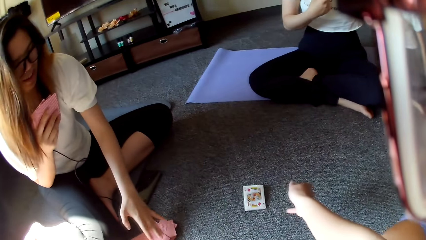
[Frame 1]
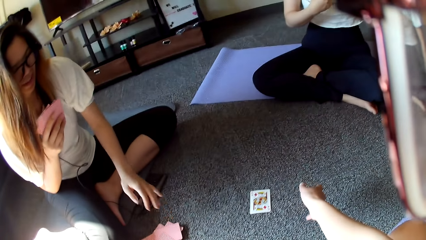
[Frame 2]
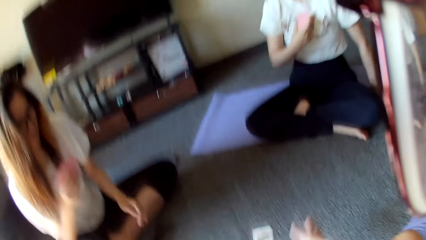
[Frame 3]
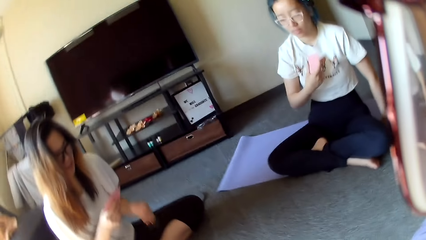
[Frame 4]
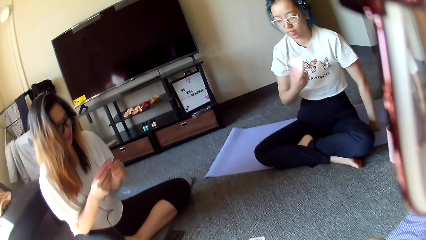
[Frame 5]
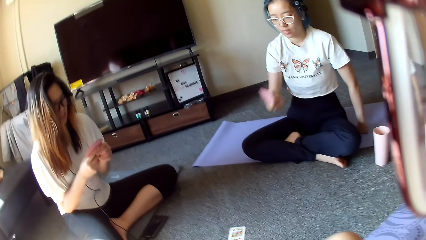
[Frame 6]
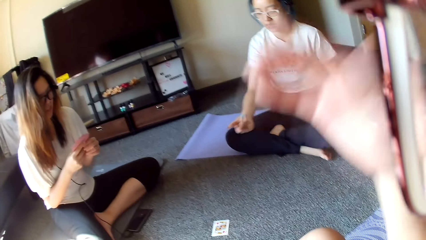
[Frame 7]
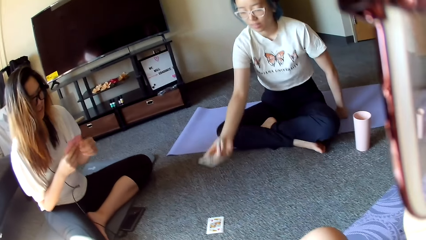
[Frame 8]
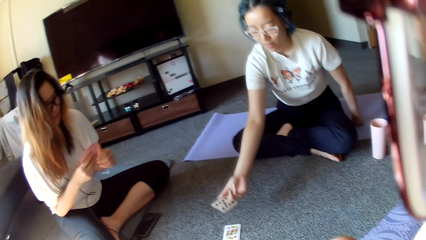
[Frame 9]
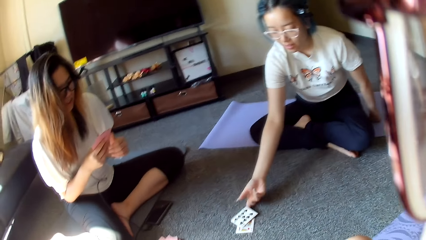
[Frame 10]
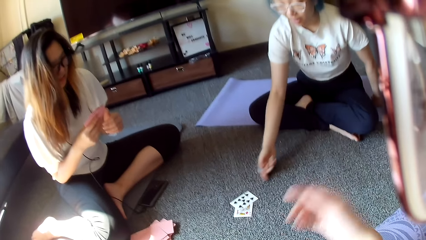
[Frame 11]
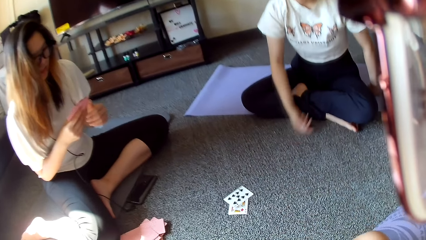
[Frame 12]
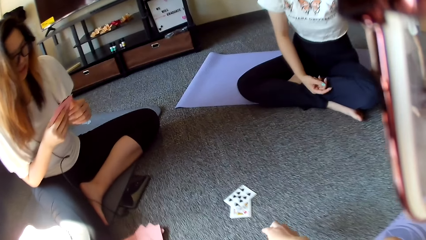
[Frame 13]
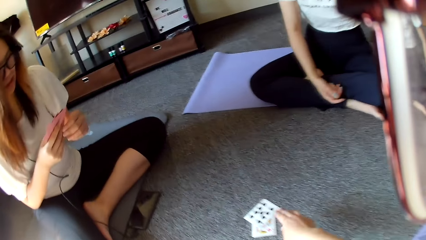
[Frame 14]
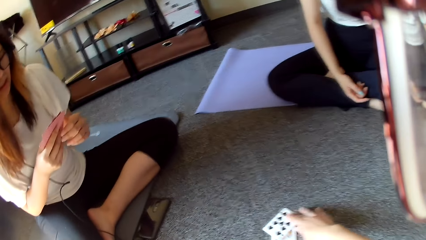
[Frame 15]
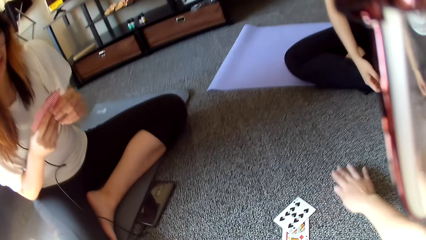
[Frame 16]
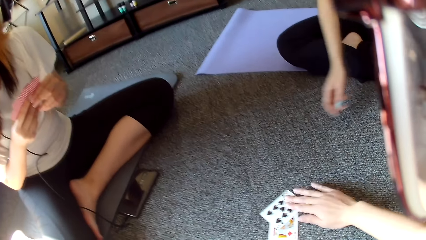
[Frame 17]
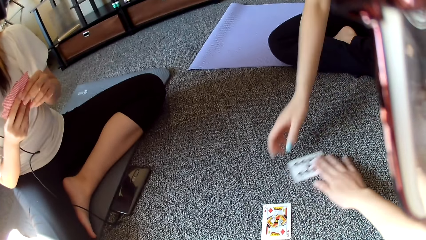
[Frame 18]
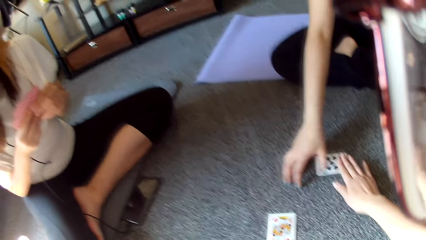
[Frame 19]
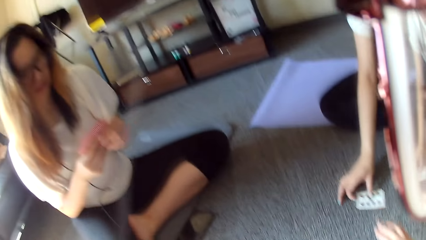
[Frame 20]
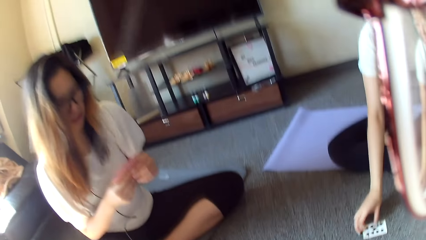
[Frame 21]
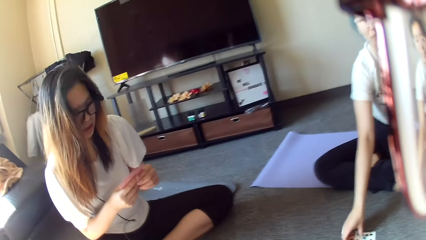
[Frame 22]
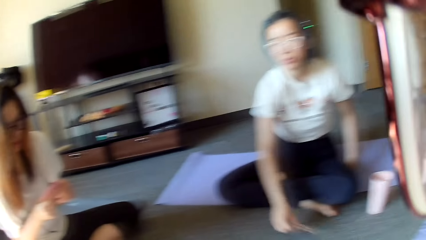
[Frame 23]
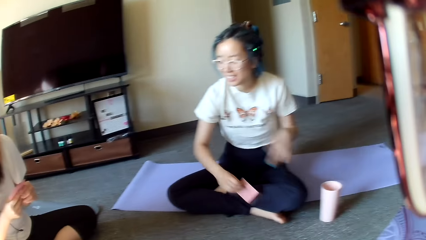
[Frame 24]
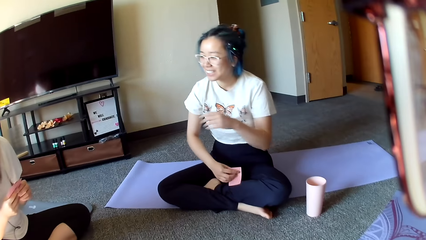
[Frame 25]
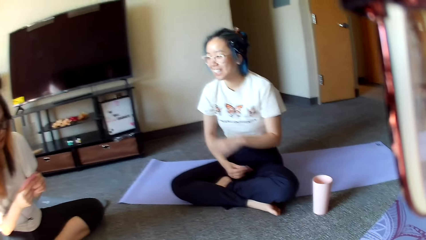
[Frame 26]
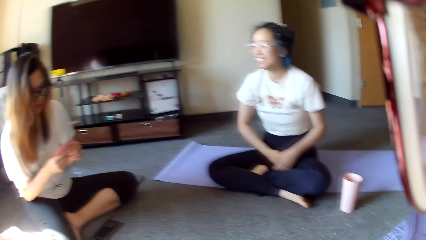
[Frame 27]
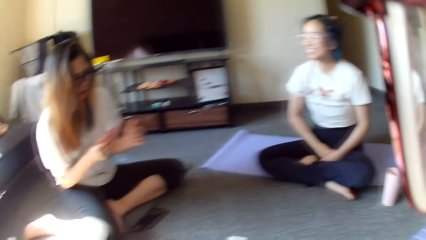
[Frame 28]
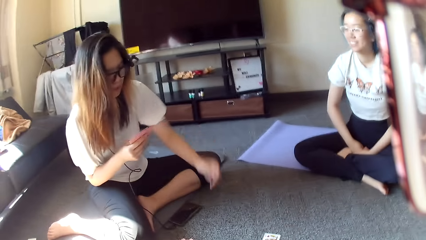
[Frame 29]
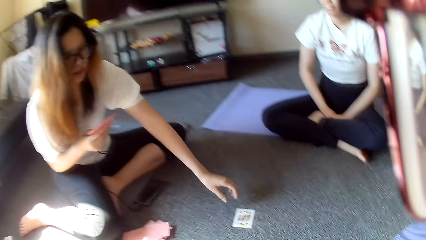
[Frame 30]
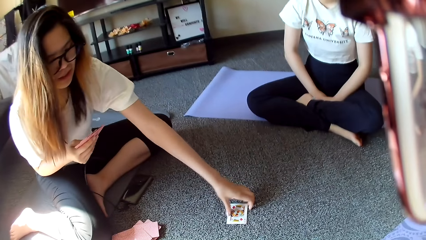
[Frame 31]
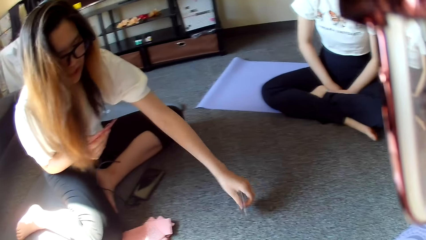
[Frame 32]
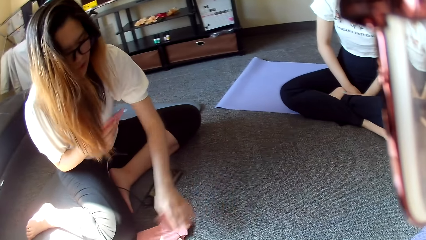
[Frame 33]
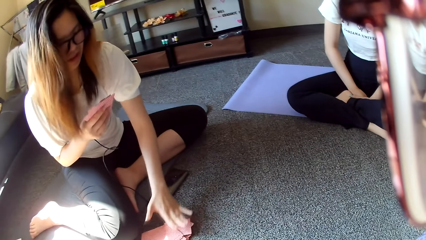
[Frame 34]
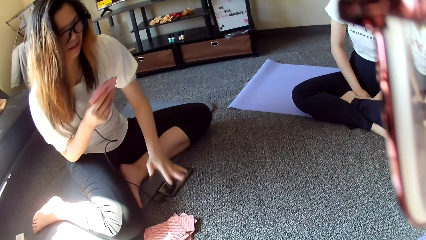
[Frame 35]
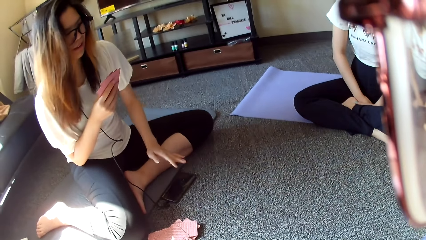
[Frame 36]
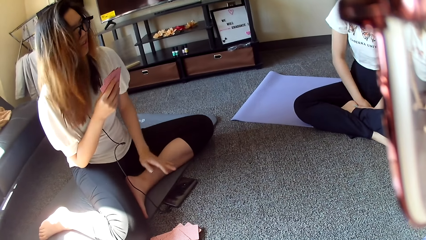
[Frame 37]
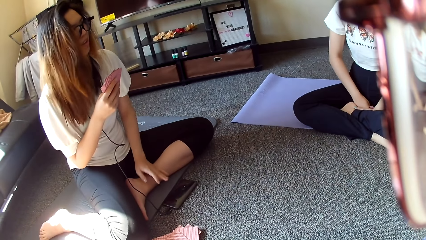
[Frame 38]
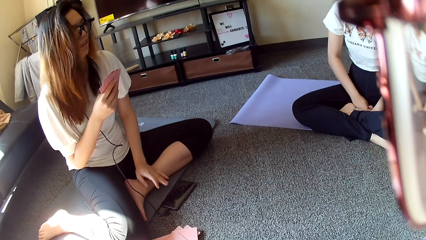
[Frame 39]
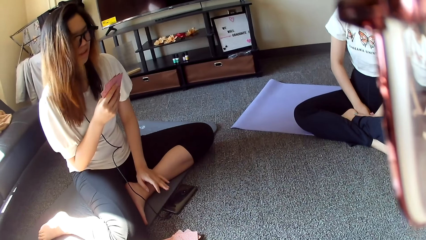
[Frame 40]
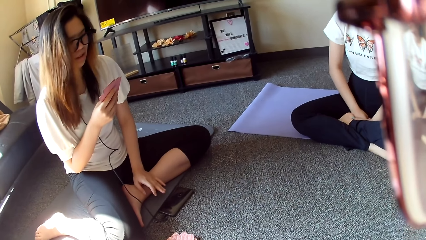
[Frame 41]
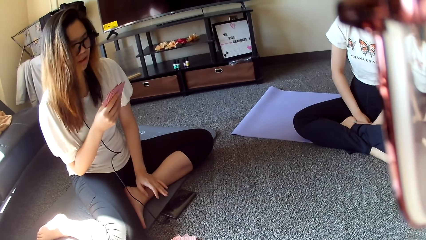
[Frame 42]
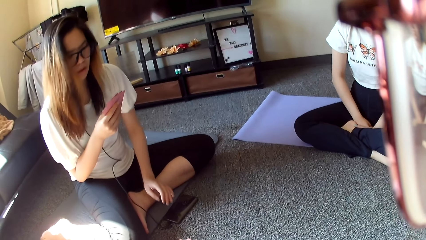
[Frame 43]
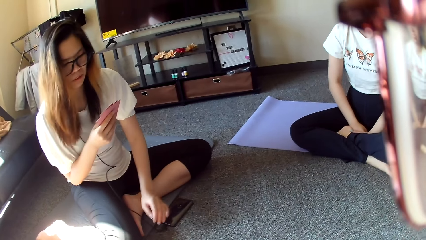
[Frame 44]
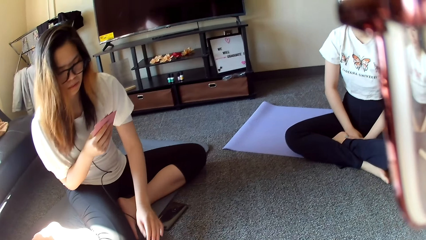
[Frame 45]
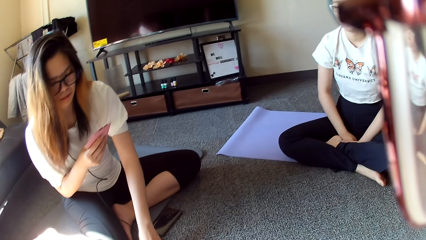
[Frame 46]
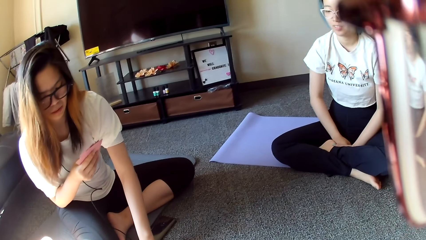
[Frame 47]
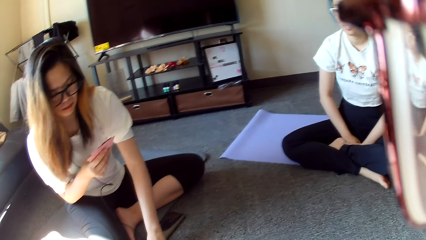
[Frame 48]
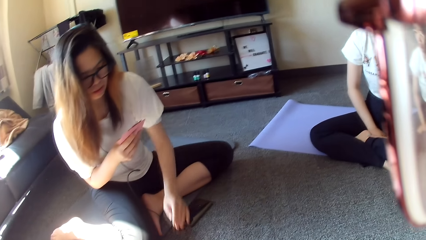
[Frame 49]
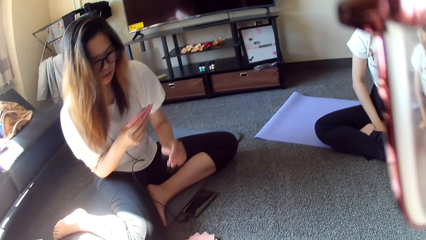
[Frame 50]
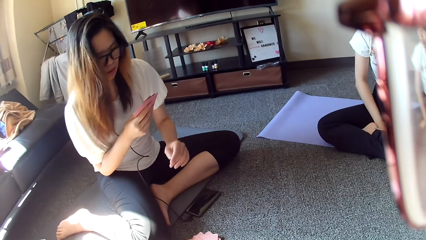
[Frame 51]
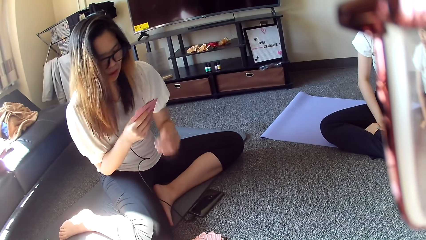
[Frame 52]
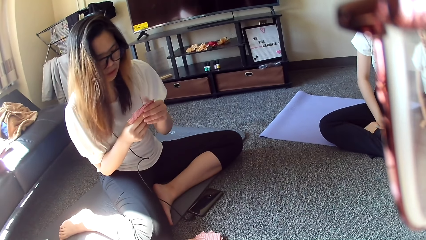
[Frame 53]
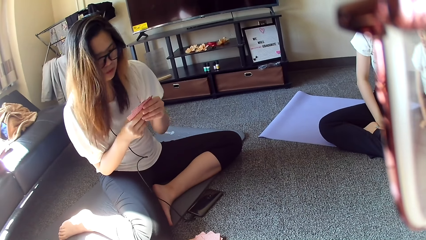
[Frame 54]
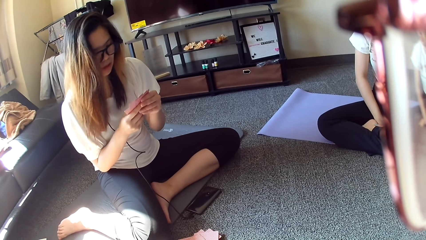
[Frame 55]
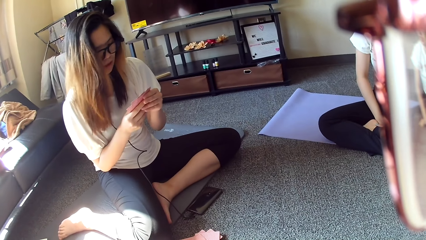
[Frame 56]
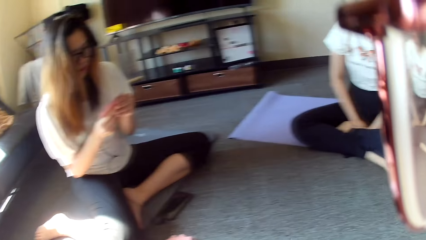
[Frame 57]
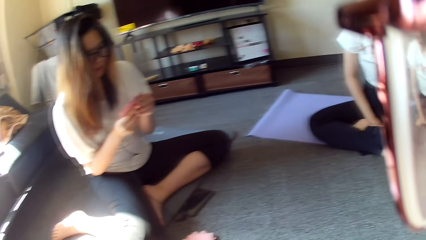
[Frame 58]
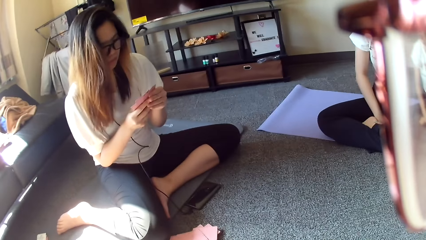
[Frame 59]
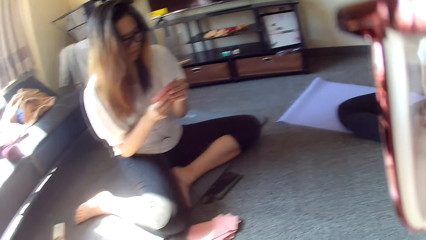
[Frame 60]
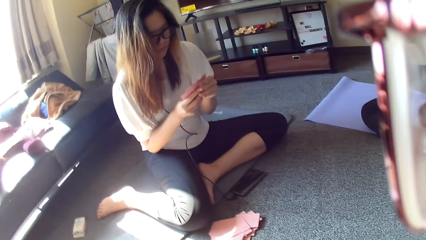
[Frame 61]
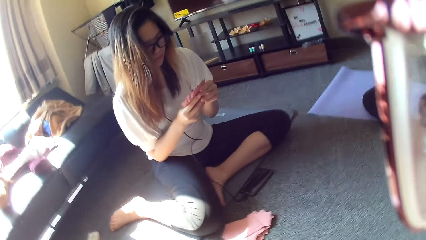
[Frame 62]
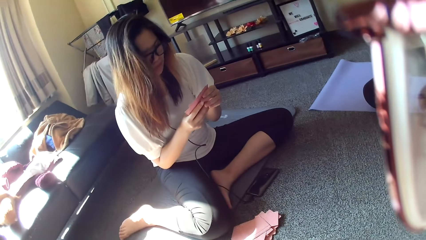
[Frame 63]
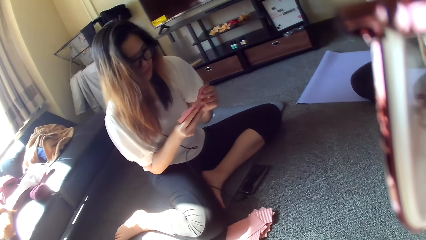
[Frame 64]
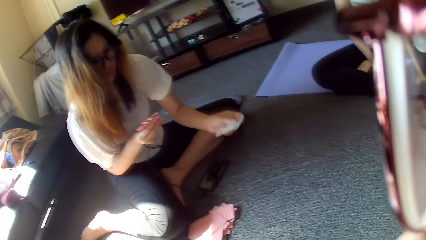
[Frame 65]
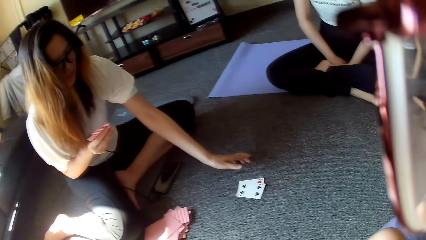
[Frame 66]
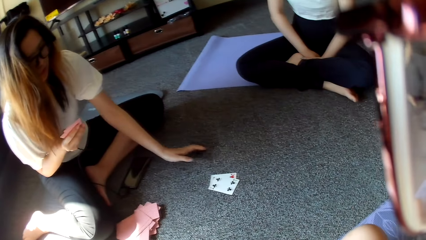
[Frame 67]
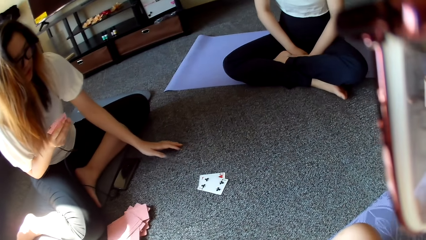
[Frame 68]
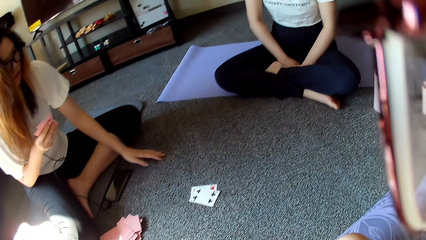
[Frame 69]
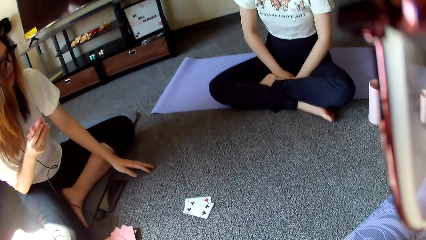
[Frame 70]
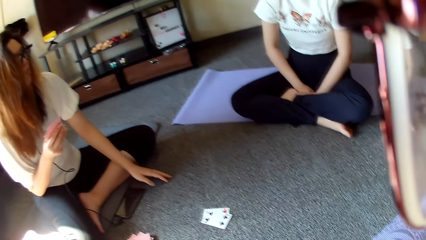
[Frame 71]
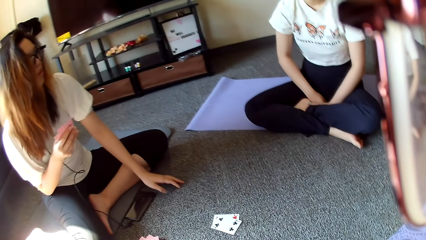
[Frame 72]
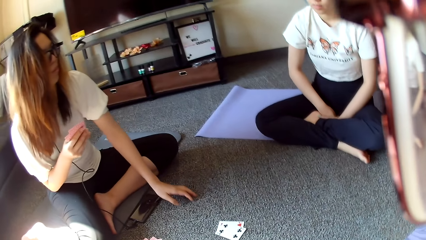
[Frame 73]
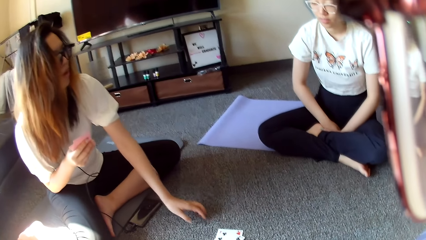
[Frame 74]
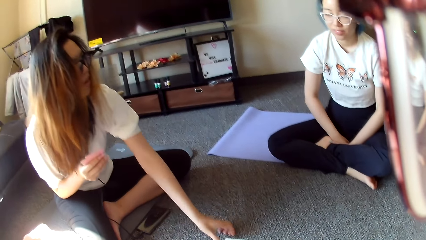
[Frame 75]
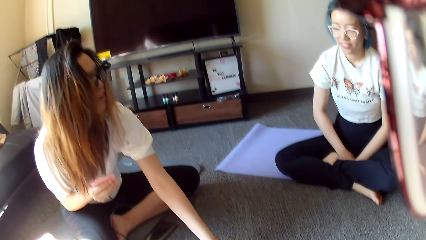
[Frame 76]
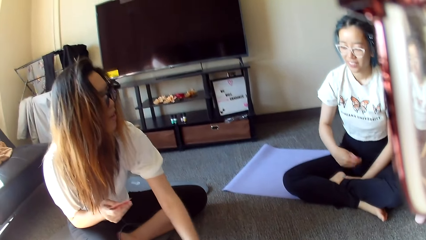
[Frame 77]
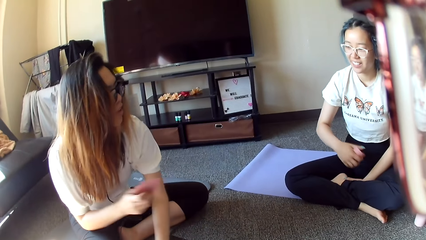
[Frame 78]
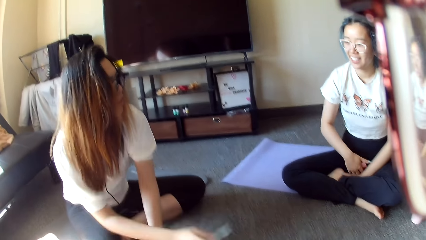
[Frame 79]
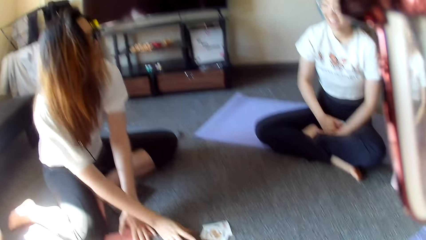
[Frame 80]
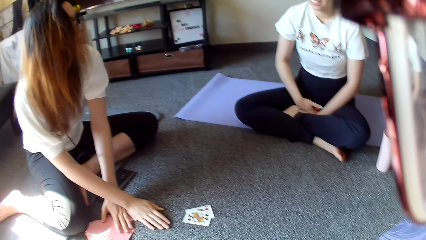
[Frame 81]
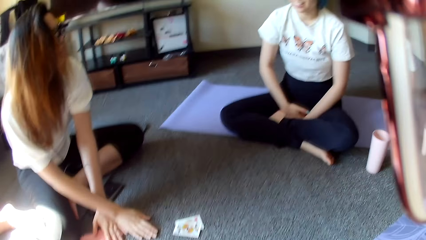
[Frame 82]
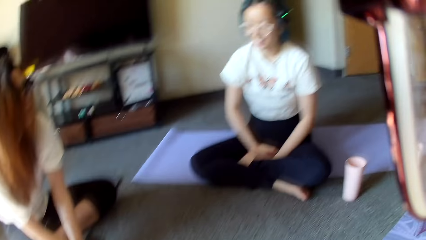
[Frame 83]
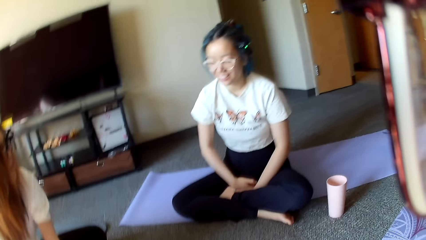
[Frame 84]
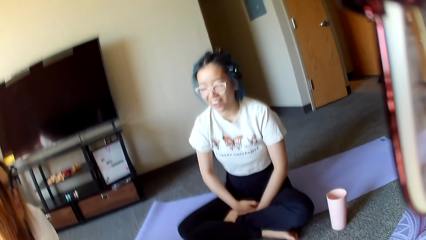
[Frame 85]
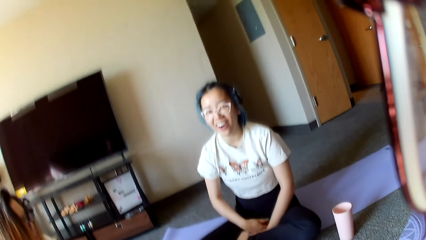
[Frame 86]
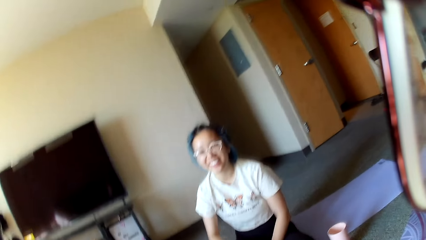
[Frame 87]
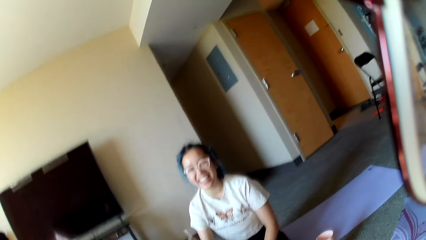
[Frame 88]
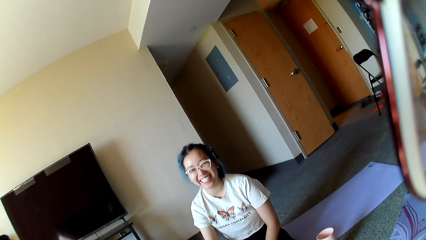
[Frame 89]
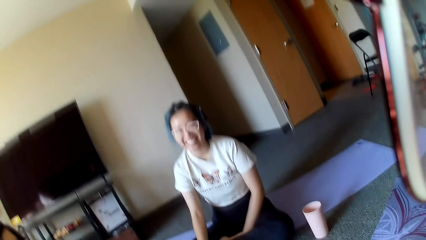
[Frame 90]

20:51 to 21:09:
A person places cards aside. The person picks up the card. The camera wearer places cards on the floor. Another person places a card on the floor. The camera wearer moves the cards and touches a card on the floor. The other person picks up a card on the floor. The first person picks up a card on the floor, places the card aside, and moves the cards. The first person places the card on the floor.
